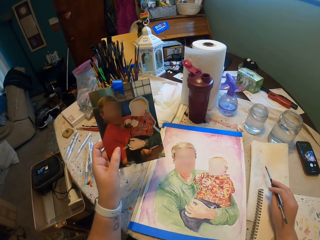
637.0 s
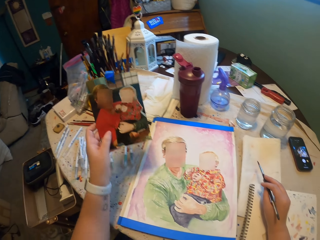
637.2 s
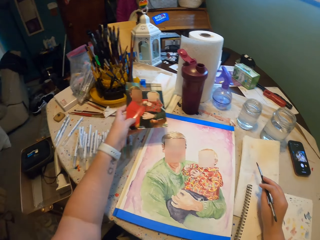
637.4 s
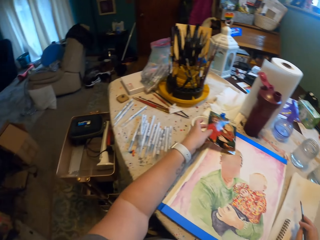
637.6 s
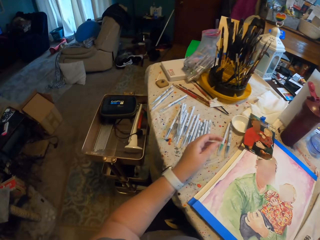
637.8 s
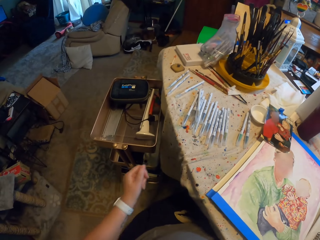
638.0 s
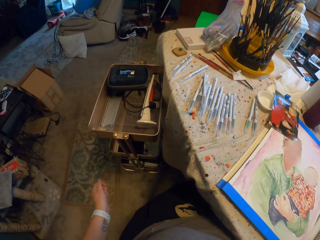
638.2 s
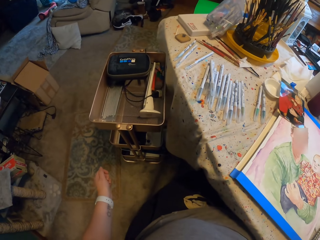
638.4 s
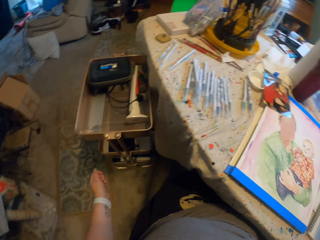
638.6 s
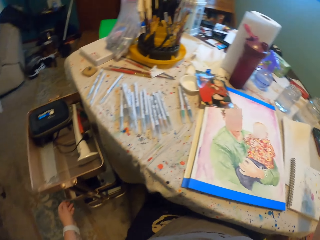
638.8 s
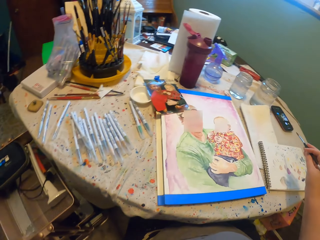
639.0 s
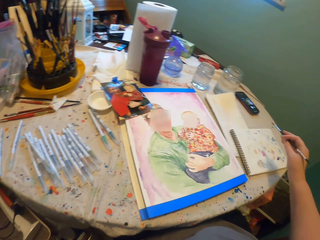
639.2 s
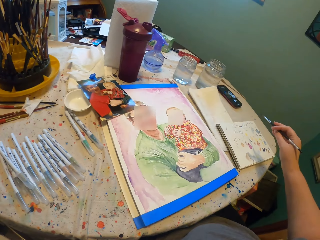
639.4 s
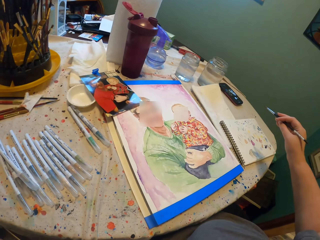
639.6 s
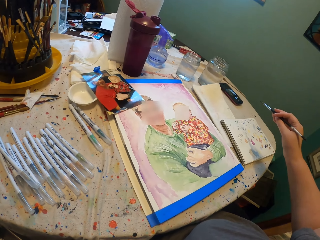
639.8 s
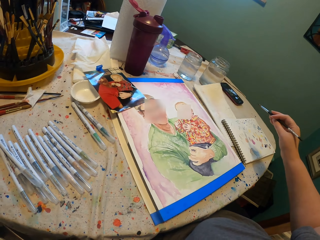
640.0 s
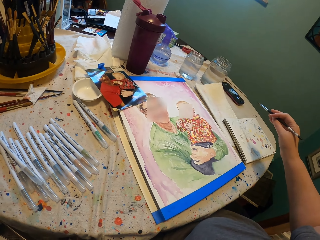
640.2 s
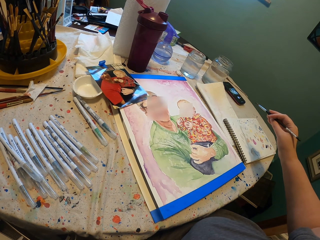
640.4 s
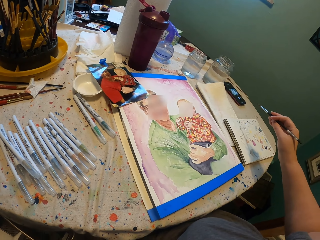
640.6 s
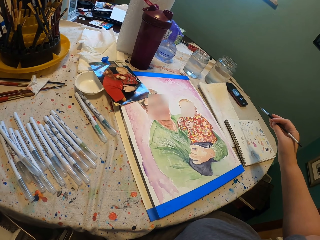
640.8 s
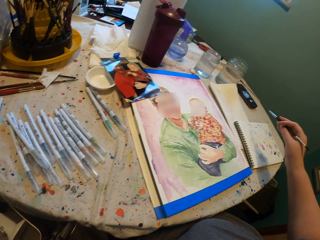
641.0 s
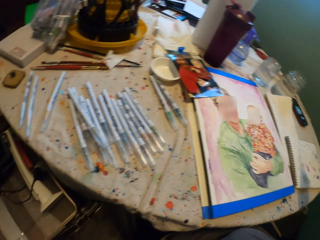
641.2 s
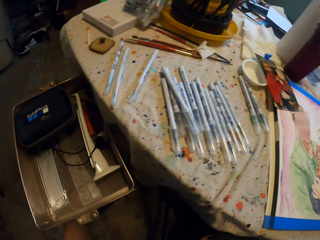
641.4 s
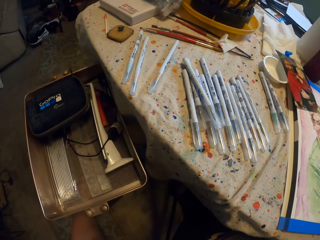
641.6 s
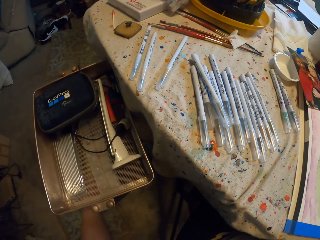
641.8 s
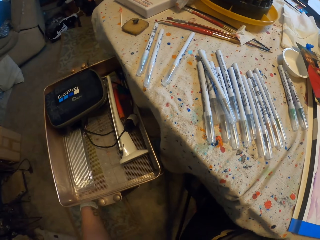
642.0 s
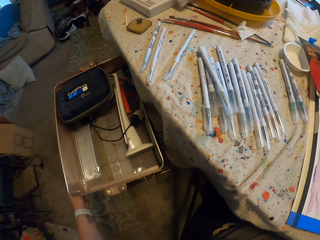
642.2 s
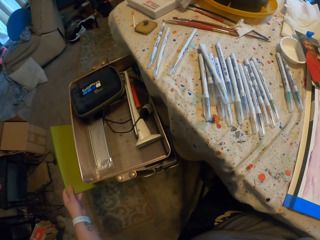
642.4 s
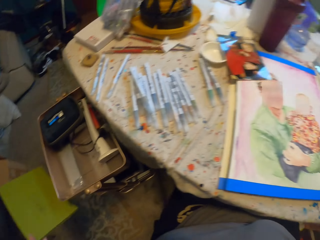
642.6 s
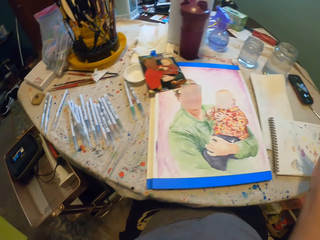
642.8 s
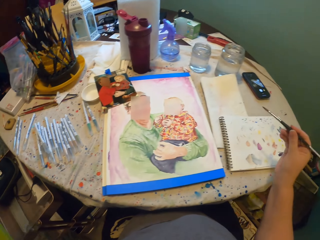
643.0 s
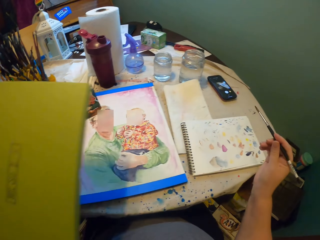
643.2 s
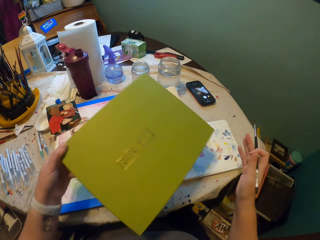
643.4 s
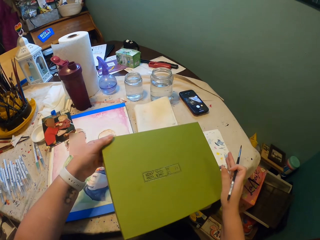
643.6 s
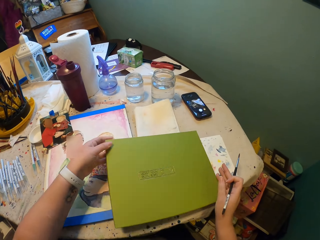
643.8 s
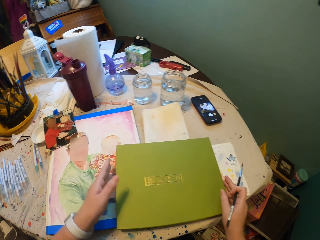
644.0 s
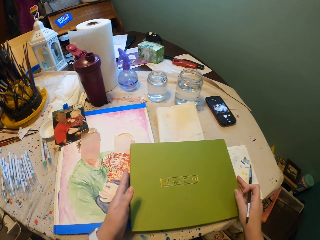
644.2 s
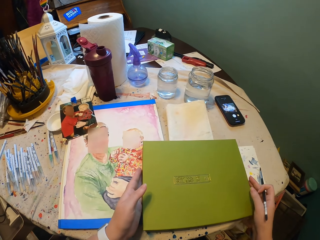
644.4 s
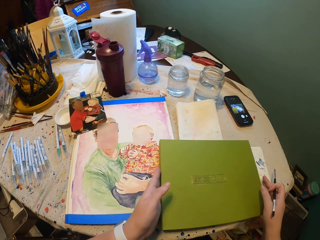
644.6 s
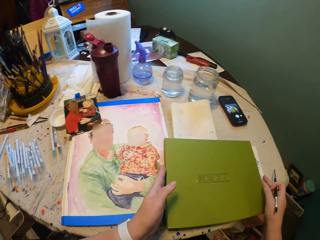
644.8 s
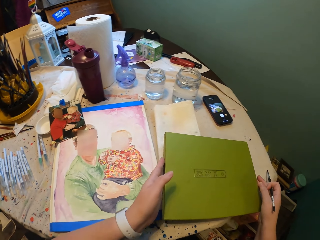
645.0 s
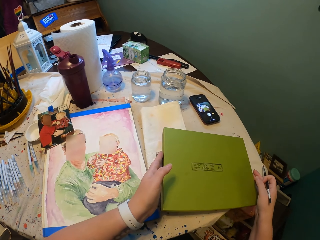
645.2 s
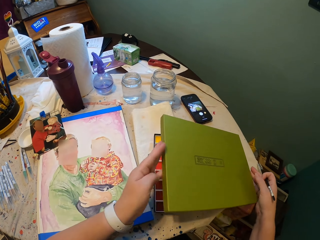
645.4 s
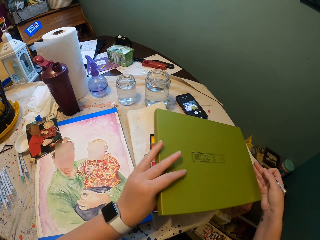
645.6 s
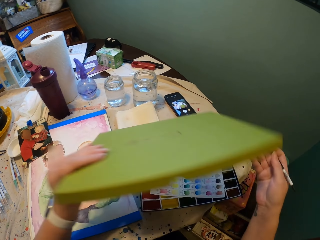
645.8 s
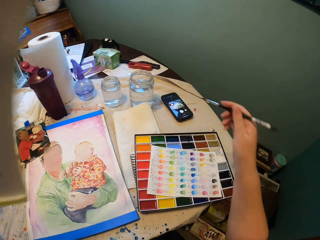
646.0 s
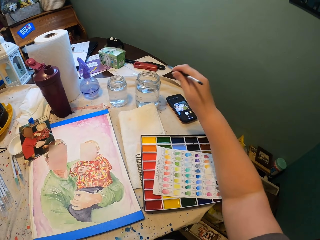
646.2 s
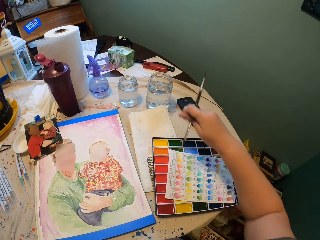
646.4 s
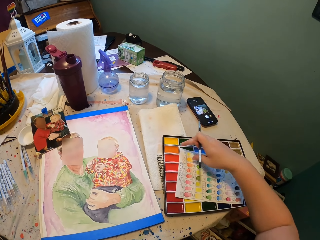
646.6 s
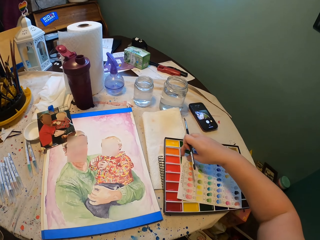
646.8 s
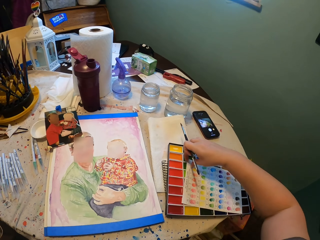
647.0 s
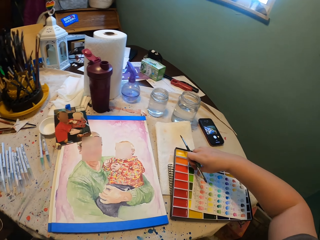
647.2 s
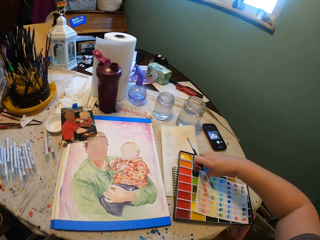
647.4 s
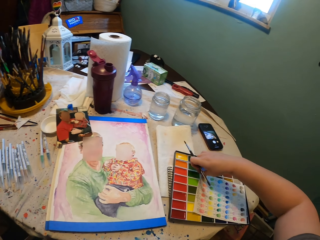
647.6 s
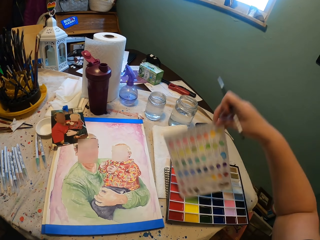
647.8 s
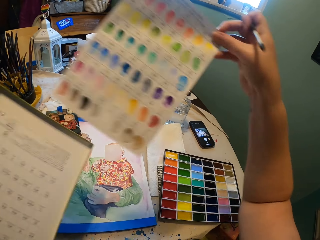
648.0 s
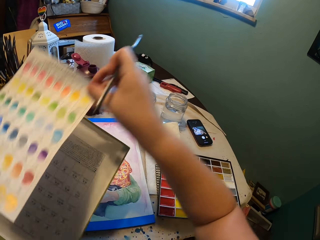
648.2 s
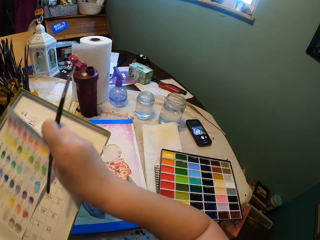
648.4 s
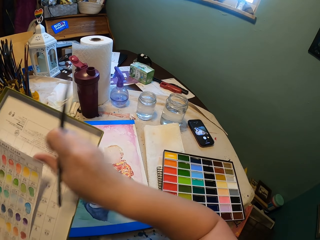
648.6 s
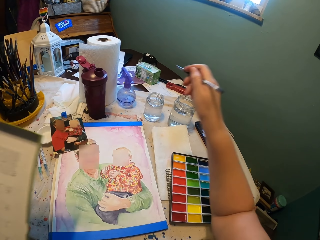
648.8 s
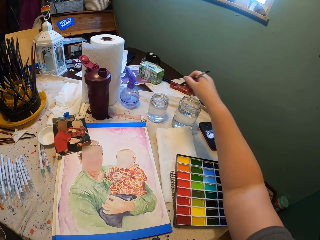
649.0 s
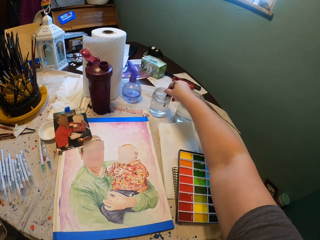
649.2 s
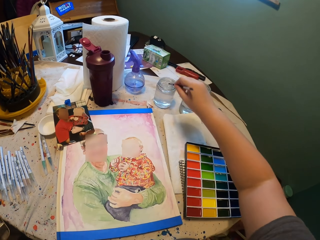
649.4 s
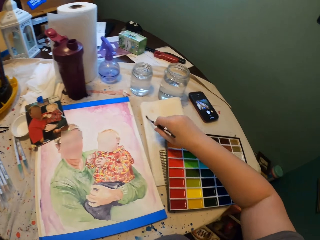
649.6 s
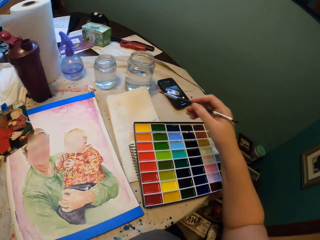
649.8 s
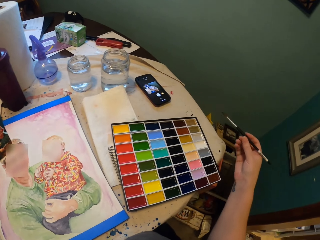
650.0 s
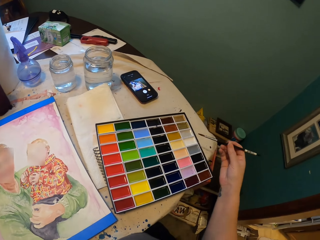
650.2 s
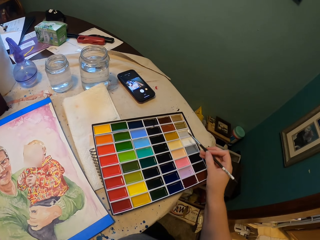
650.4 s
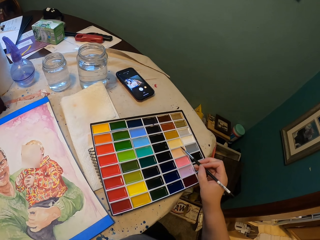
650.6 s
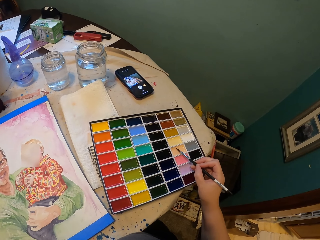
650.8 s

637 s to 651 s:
The camera wearer drops the photo. They pick the paints. They pull out a paint box. They place the paint box on the table. They open the paint box. They pick a paper. They put away a paper on top. They dip the brush into the water in the bottle. They dip the brush into the paint.

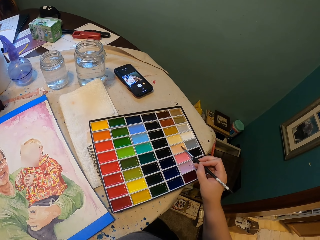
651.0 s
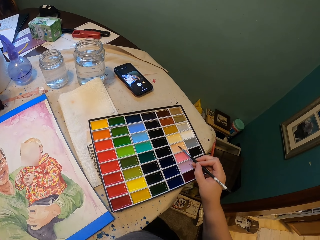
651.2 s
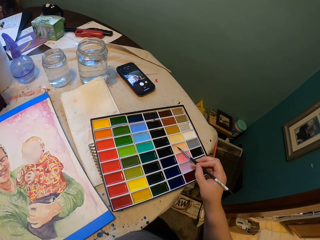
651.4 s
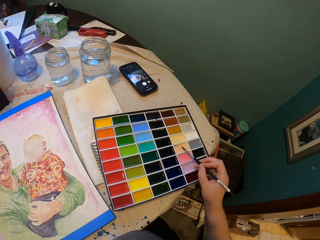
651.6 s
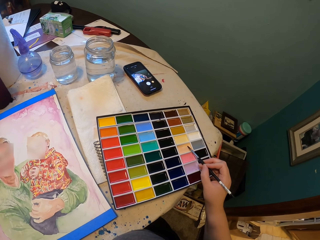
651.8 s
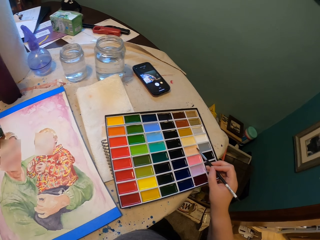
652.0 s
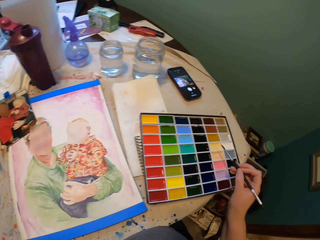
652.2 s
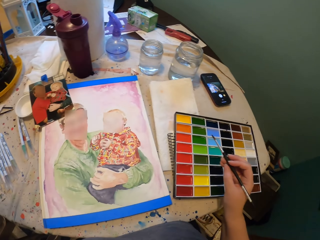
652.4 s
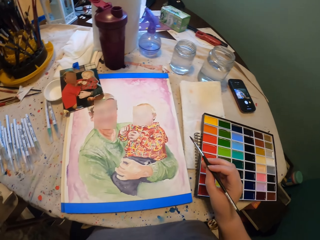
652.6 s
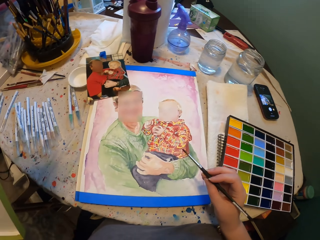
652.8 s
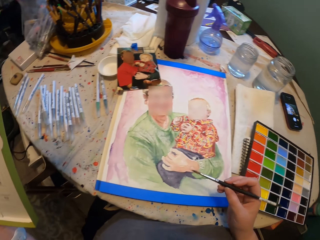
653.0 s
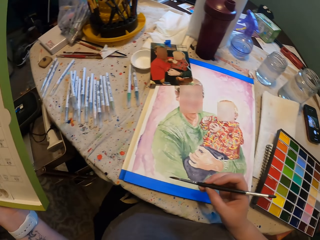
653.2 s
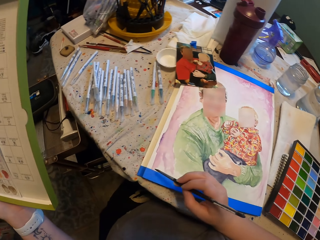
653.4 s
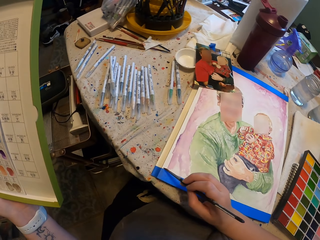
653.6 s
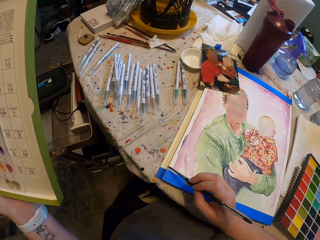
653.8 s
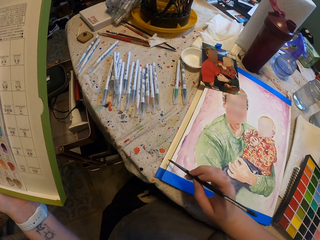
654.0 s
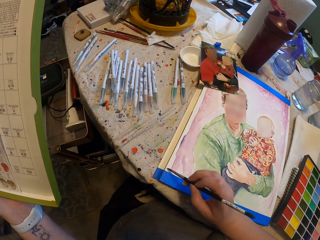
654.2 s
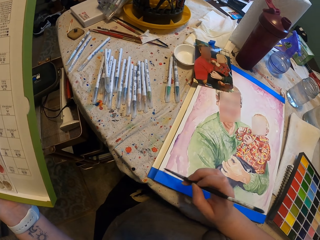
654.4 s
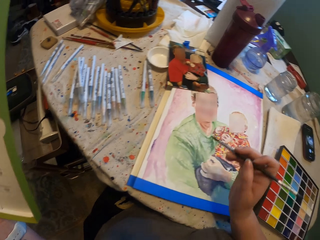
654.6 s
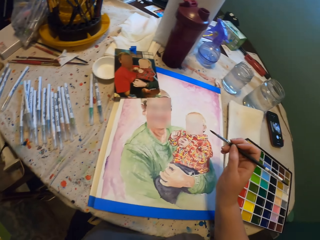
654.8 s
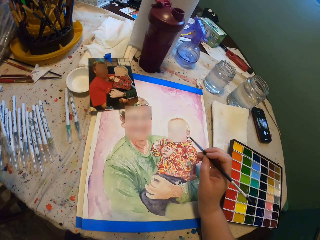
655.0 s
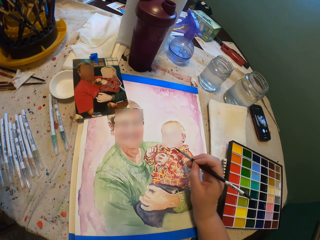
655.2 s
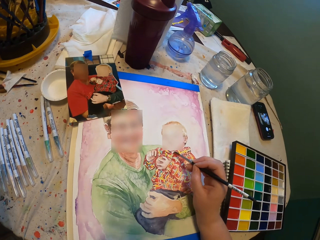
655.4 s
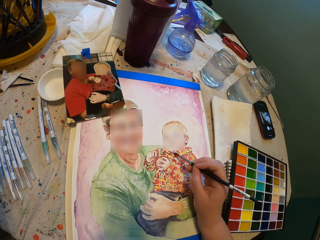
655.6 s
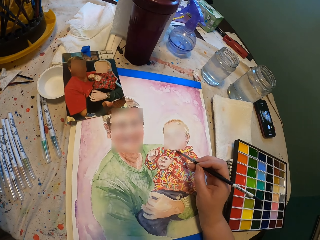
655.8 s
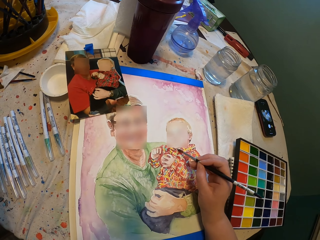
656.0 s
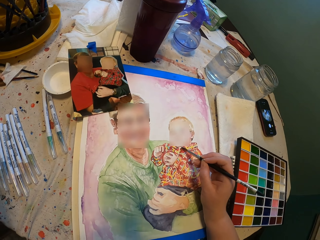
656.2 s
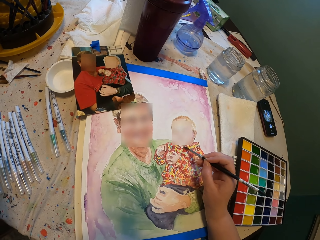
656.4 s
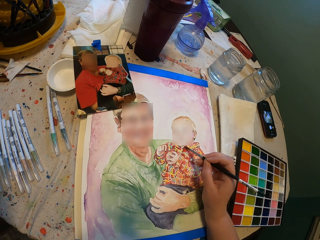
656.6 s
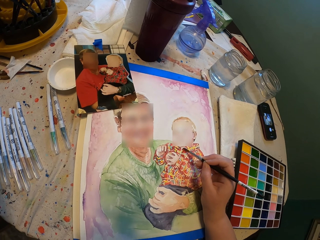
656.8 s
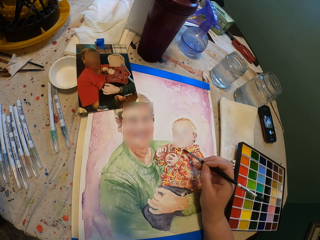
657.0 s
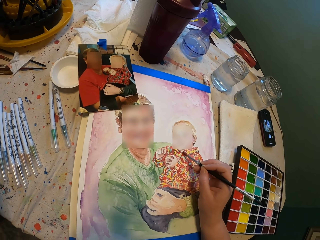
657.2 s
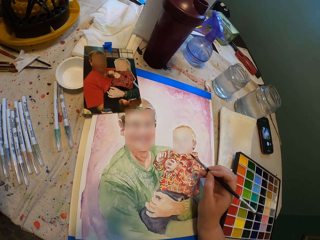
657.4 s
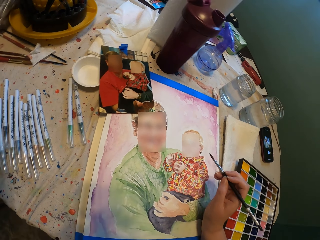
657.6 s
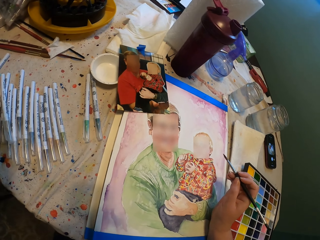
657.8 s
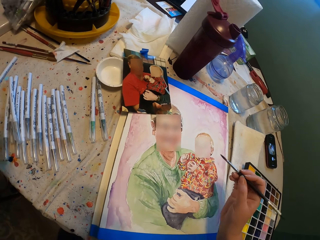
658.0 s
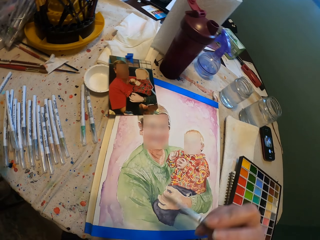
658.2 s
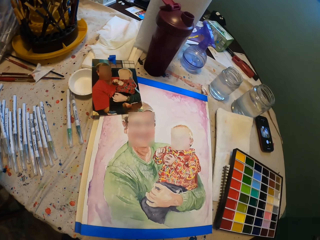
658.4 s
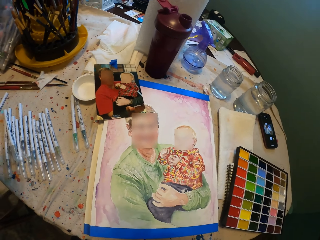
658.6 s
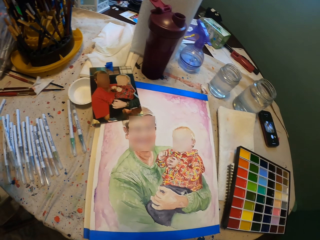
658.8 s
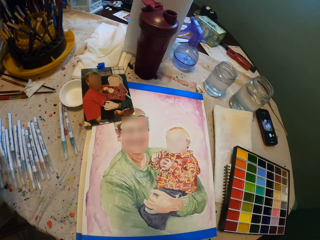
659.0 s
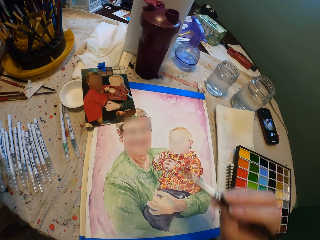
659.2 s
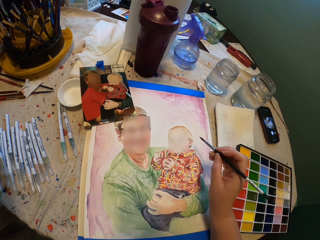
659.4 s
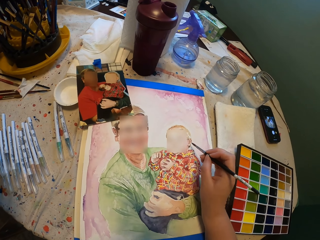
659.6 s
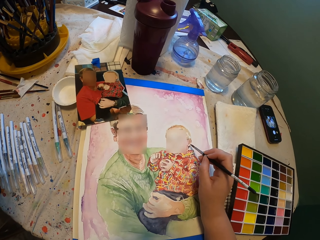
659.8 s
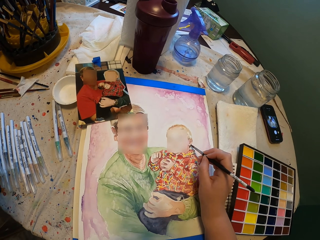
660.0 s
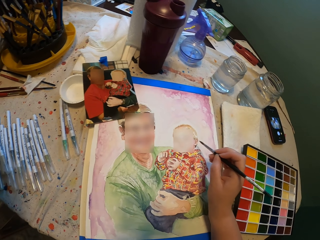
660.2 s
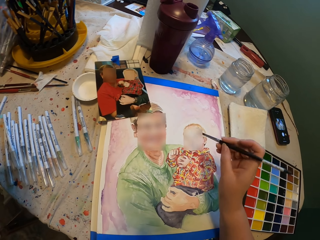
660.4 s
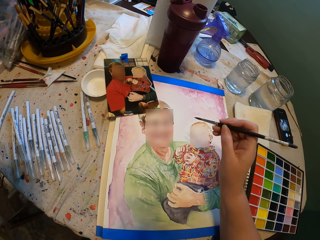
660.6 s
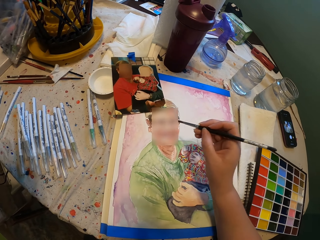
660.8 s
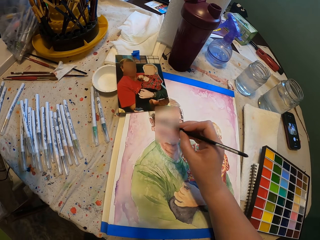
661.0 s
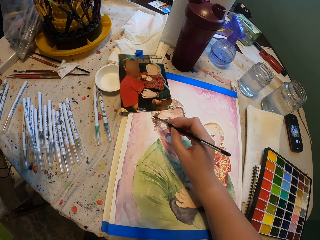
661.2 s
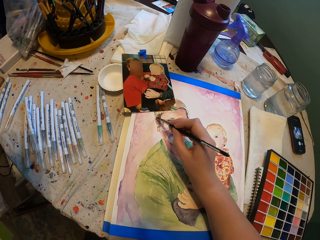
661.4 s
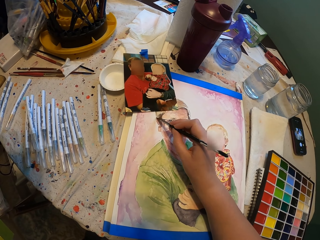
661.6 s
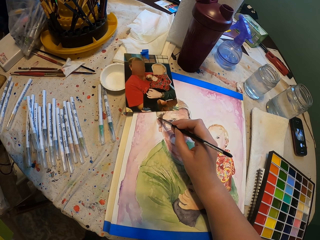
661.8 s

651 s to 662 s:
The camera wearer puts the brush on one of the colours in the box. They shade the drawing. They lift up the paint brush. They shade the drawing.
